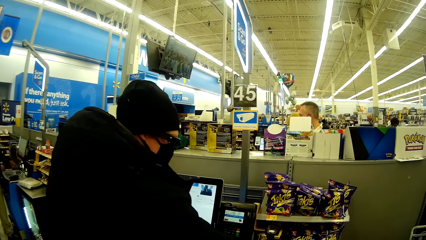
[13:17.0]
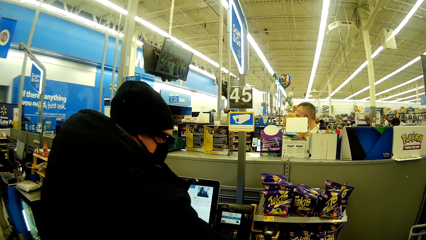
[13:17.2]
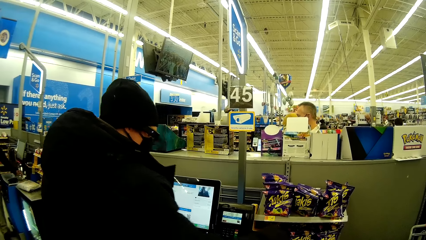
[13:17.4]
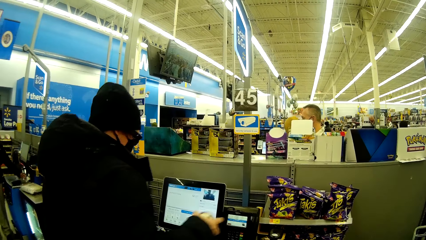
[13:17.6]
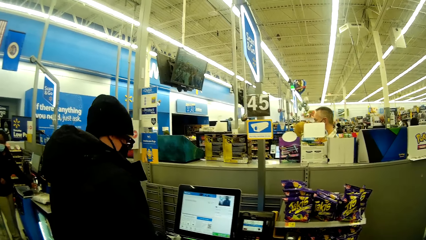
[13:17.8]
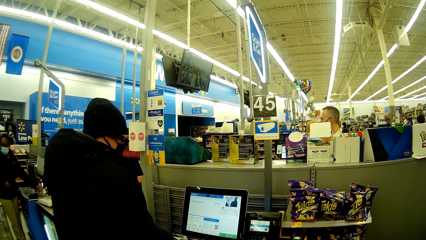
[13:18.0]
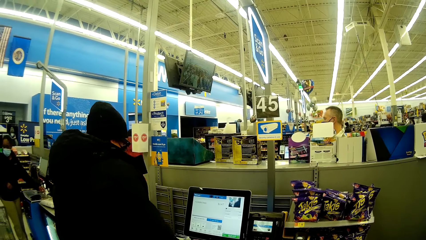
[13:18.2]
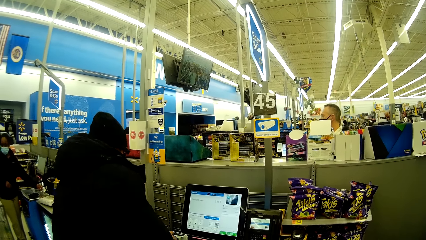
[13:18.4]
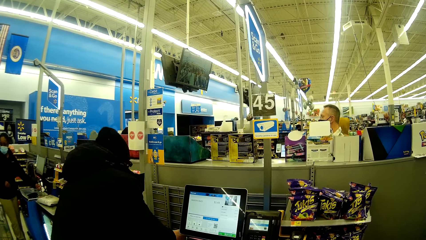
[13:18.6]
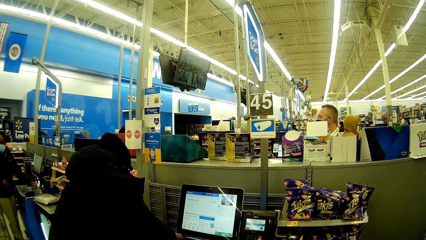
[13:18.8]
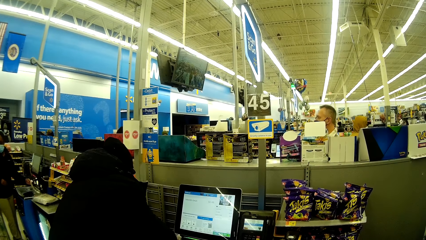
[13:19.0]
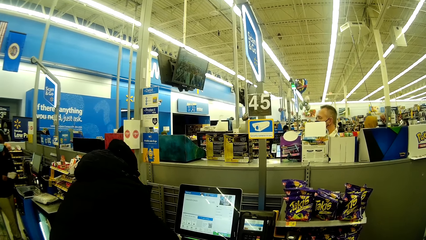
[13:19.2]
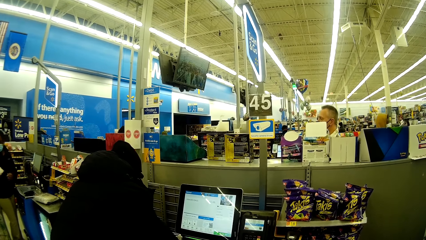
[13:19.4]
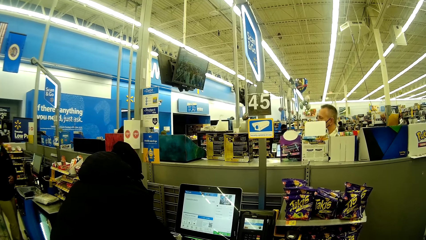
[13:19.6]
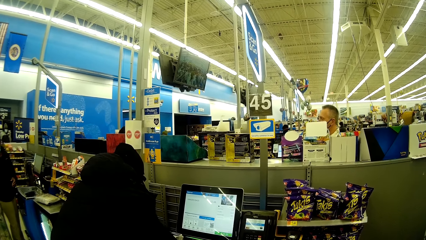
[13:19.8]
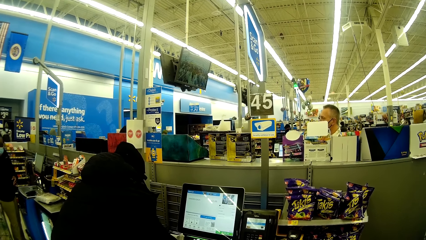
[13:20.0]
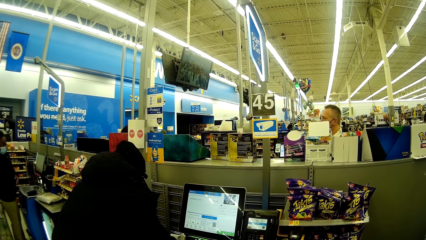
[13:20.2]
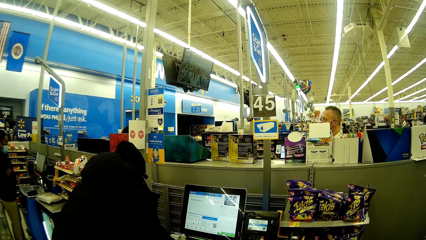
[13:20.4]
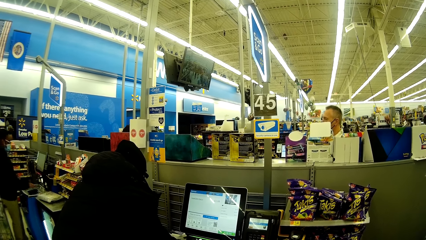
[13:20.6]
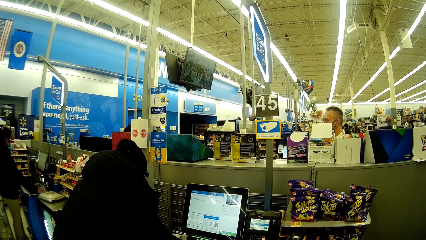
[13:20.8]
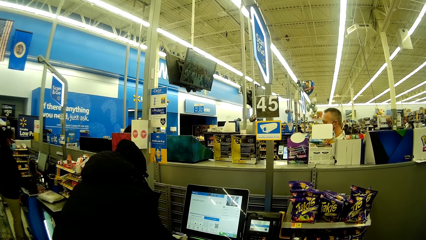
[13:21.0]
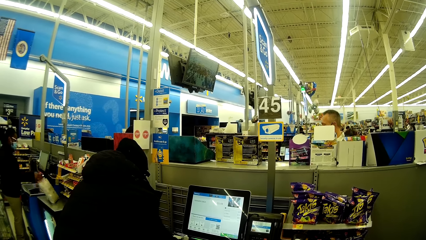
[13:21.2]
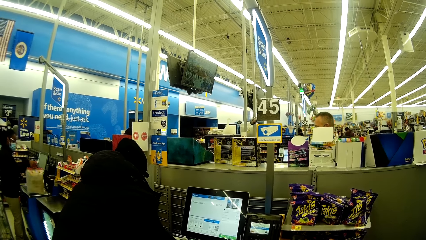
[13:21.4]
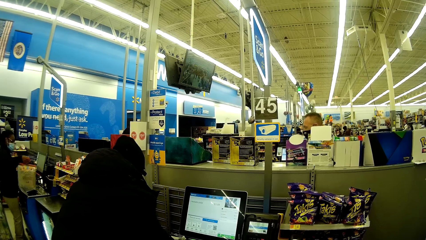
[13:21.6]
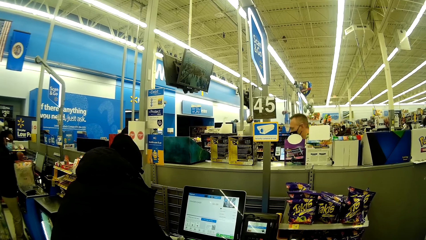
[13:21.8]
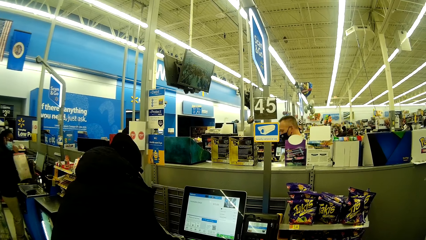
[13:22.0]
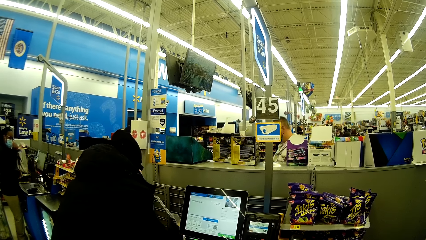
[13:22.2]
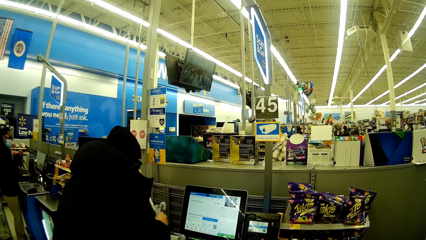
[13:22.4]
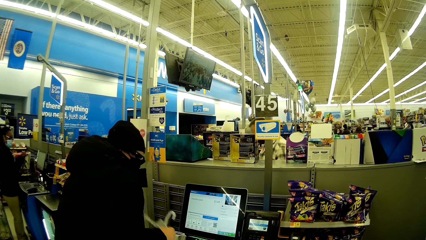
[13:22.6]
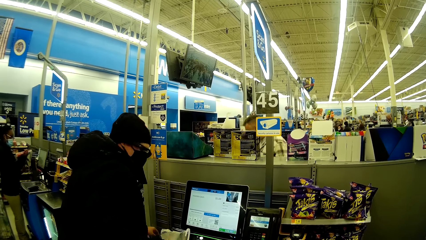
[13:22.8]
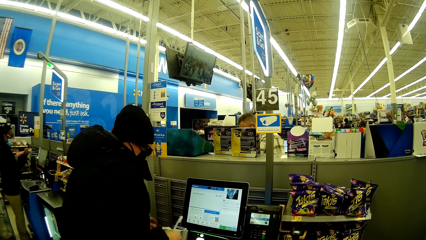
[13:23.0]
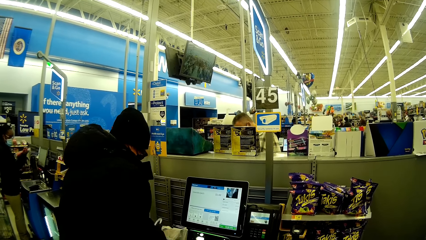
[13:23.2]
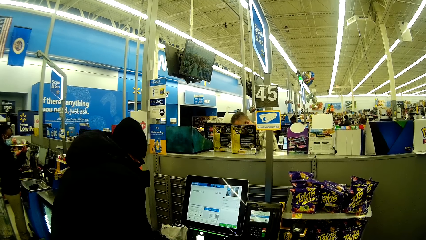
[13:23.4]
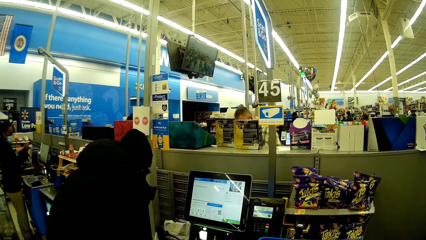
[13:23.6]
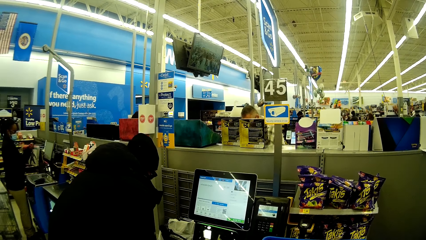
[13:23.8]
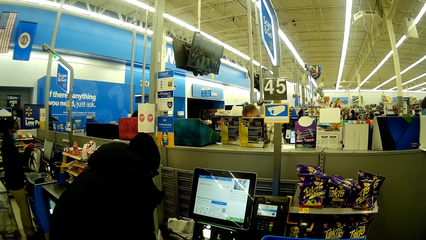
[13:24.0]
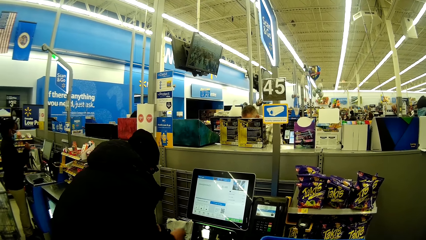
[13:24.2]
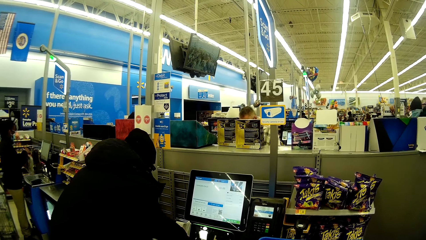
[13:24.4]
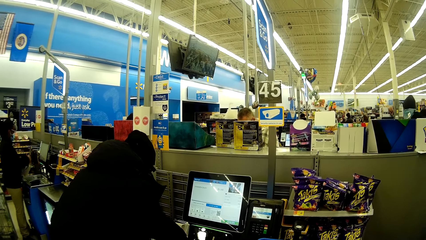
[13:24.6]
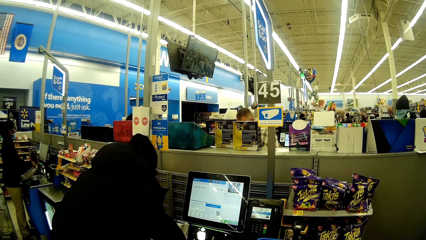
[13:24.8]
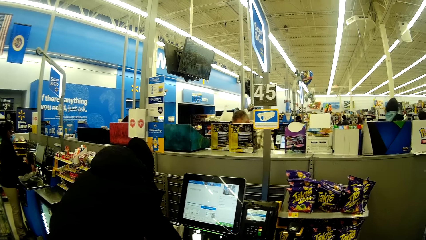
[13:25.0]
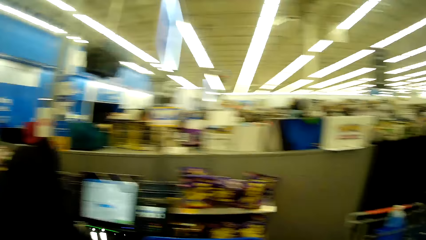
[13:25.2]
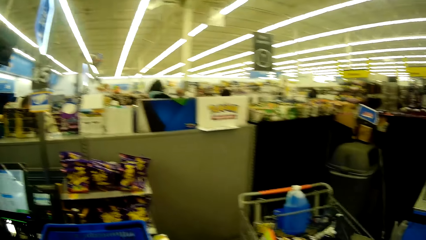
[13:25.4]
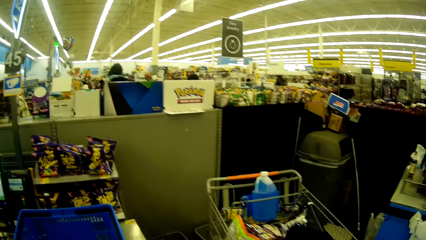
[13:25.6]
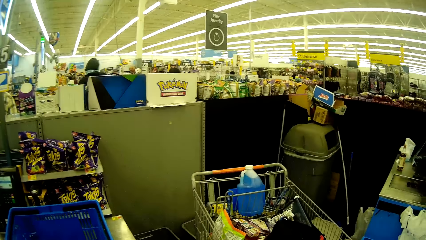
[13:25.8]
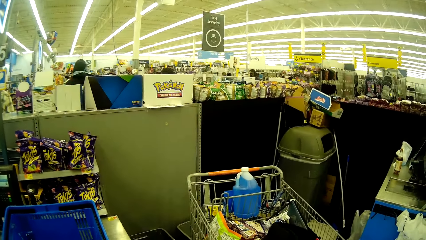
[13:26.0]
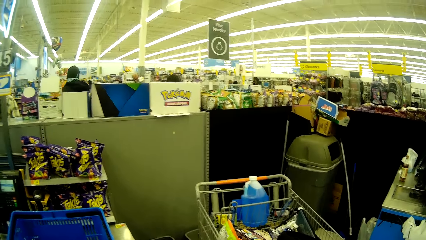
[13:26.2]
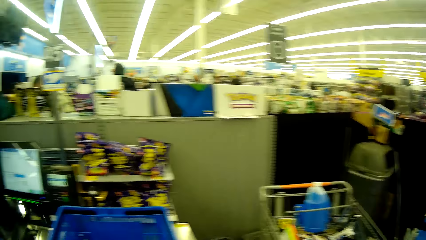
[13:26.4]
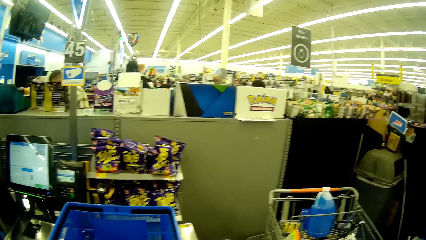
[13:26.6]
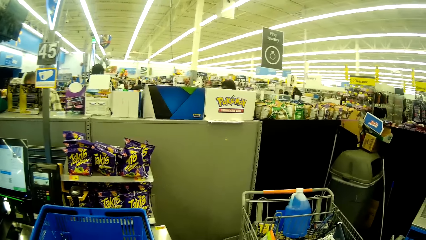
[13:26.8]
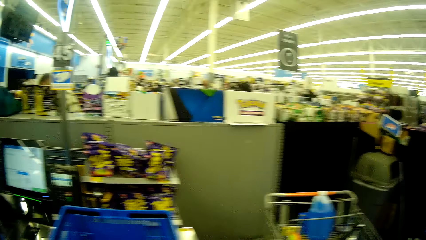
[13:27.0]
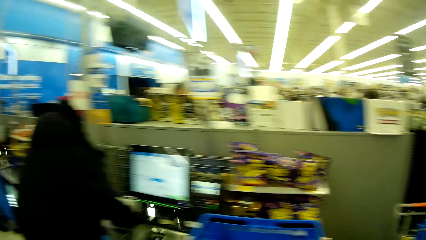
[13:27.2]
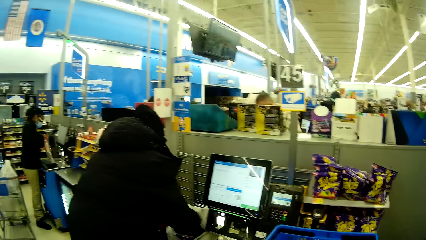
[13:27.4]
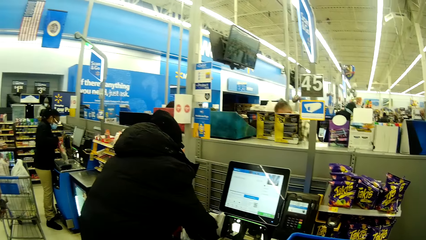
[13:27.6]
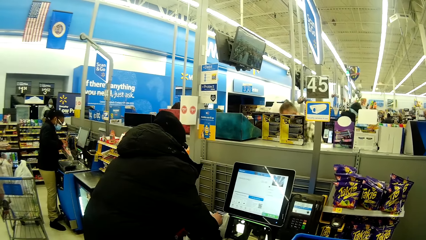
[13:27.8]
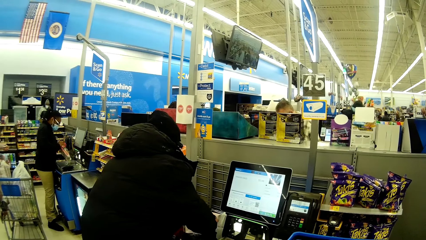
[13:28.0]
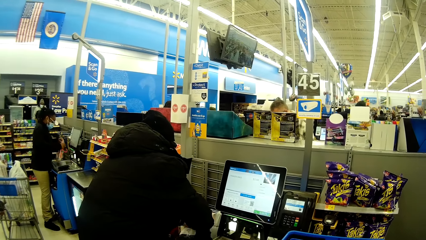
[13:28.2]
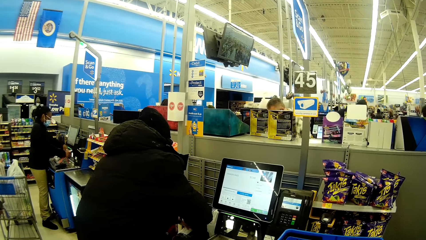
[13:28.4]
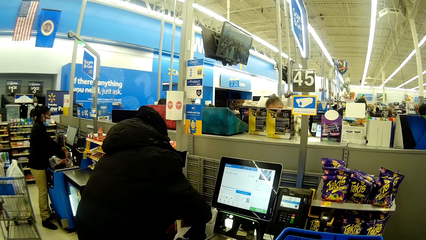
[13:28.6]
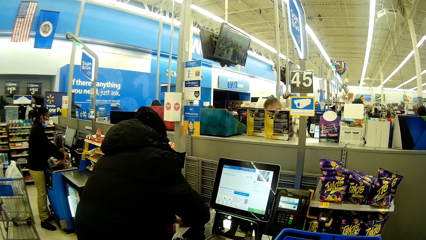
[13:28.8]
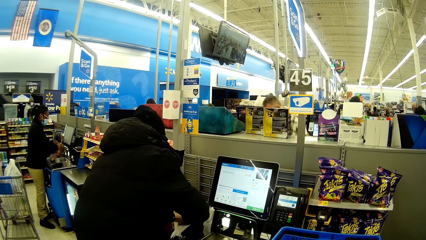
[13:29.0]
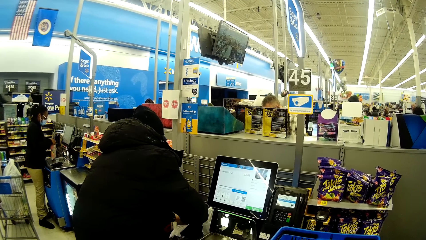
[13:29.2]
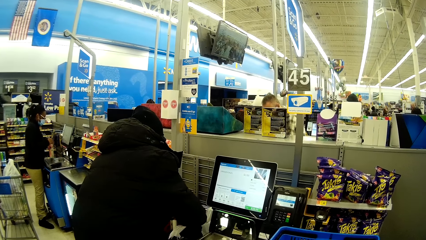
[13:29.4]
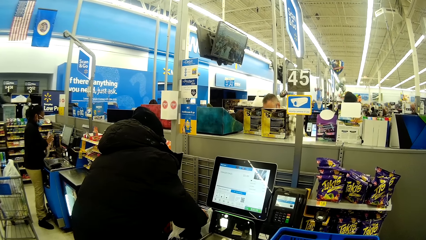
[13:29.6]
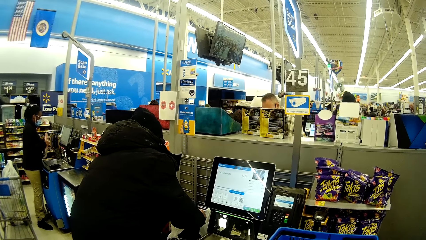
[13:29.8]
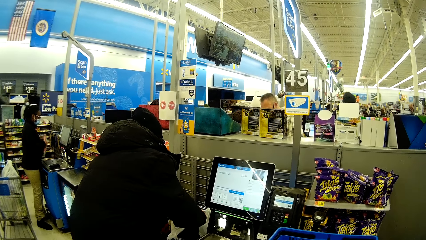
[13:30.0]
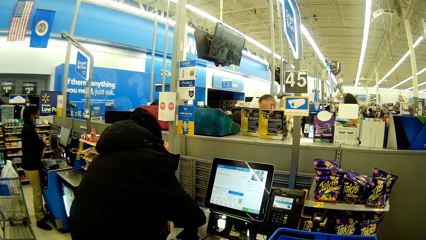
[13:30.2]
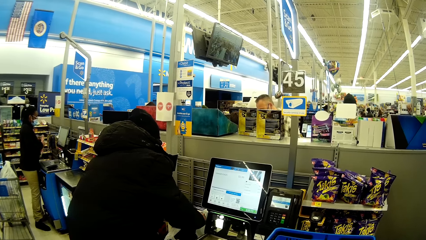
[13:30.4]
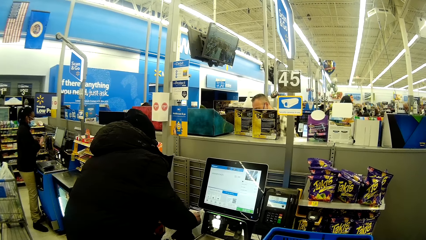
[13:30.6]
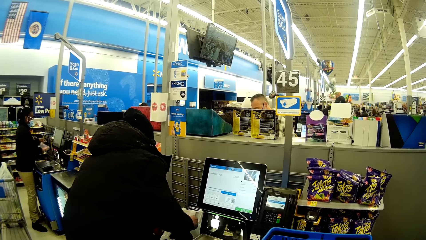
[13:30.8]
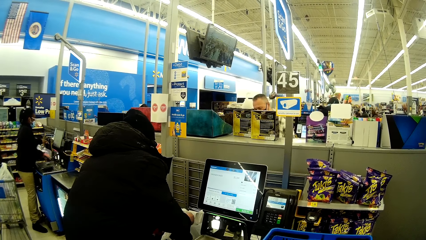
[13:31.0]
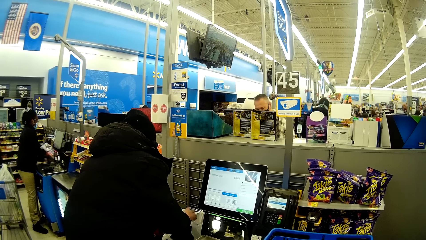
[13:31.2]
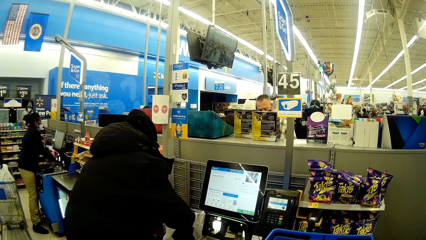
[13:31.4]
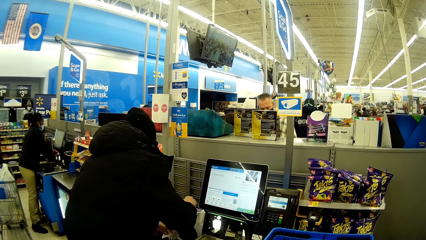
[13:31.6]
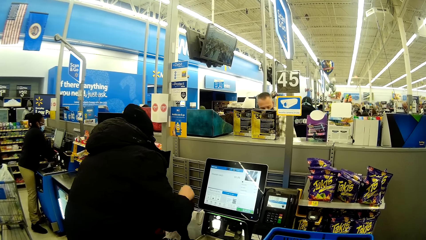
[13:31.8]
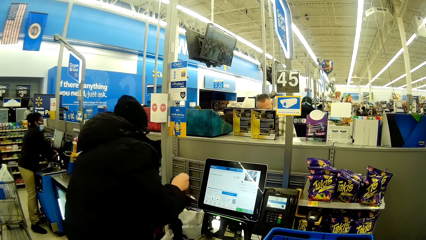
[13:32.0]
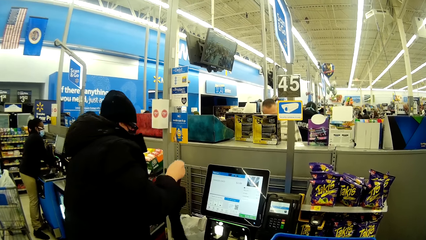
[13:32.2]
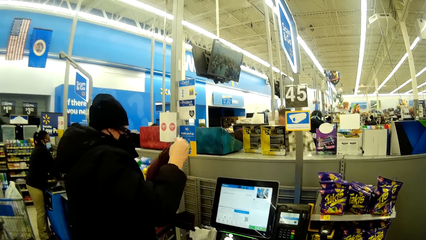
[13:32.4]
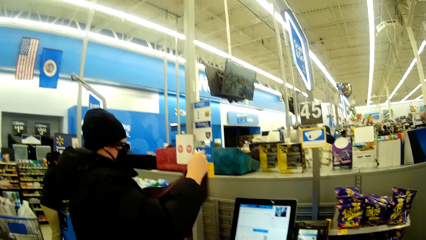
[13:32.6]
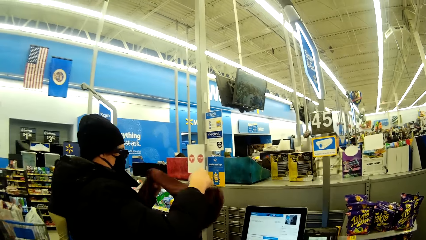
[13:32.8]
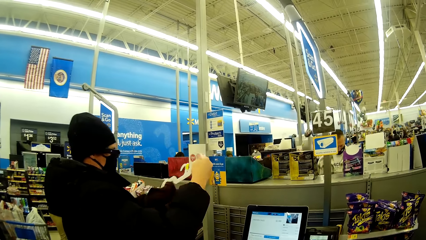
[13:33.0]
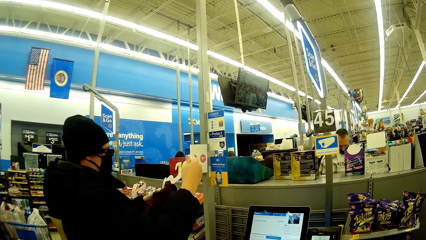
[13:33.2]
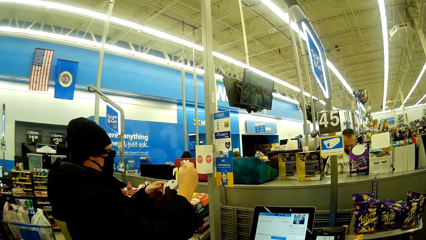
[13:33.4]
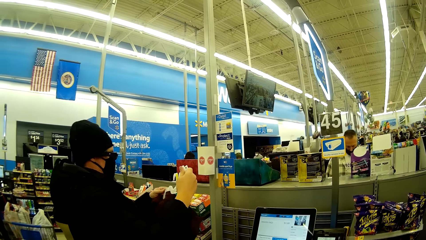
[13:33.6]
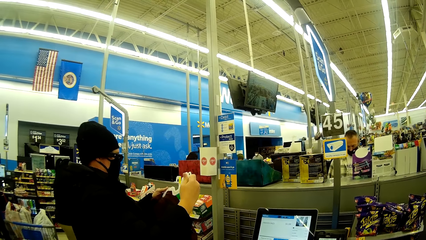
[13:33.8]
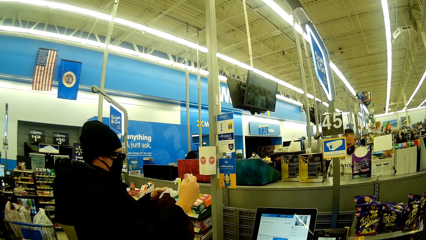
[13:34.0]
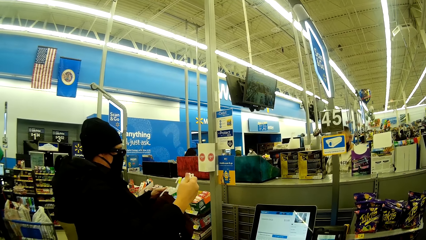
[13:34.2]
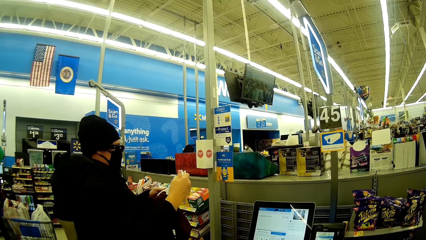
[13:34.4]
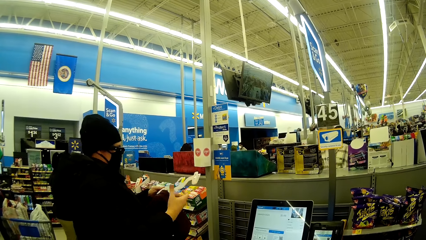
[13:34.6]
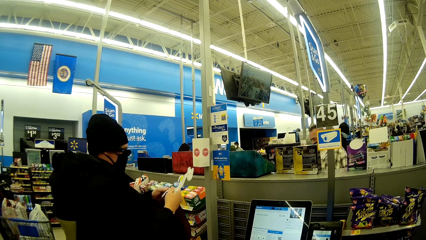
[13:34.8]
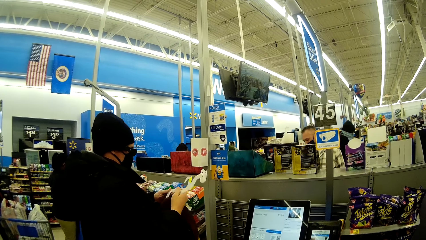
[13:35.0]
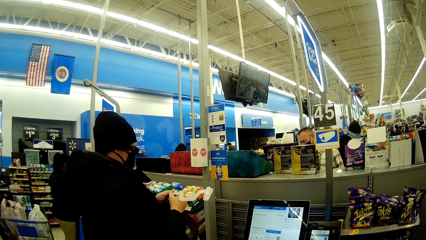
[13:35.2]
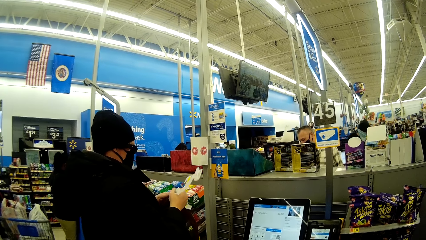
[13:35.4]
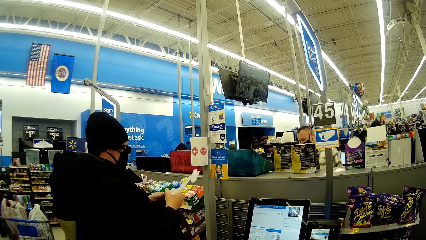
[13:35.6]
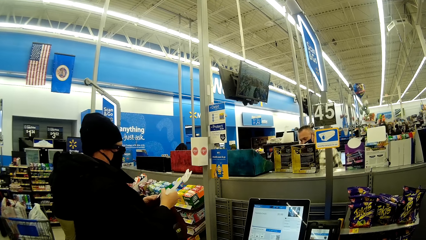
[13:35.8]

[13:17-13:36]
Another woman pulls out a receipt from the machine. The first woman scans the ice cream can in the machine and drops the ice cream can into the bag. The other woman picks up a pack of shirts from a counter. The other woman observes the pack of shirts. The first woman takes out a shirt from a hanger and scans the shirt with the machine. The other woman scans the pack of shirts with the machine. The first woman takes out a shirt from the bag. The other woman puts the pack of shirts in the bag. The first woman removes a hanger from the shirt.
